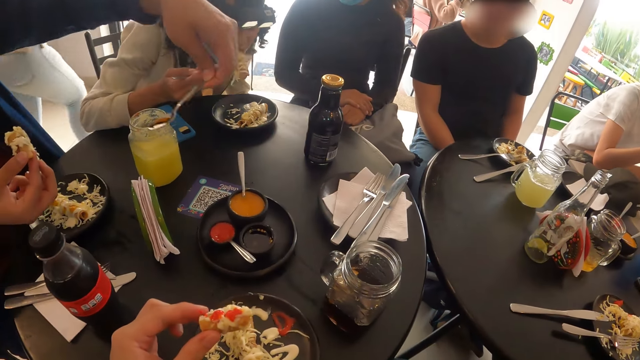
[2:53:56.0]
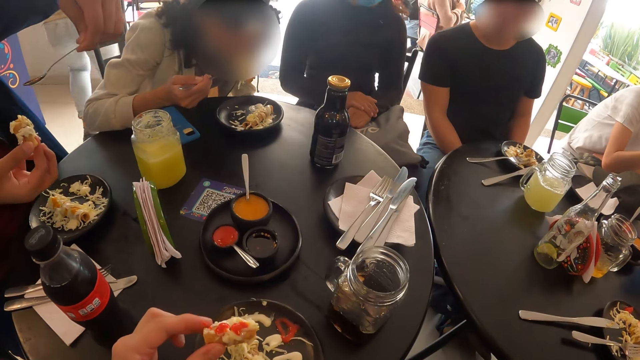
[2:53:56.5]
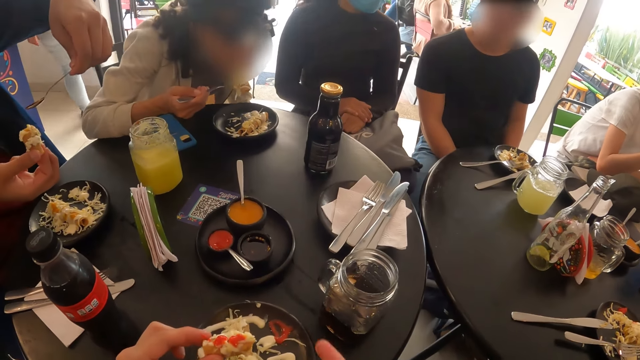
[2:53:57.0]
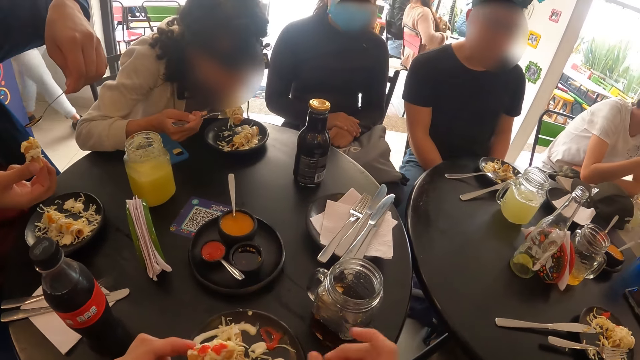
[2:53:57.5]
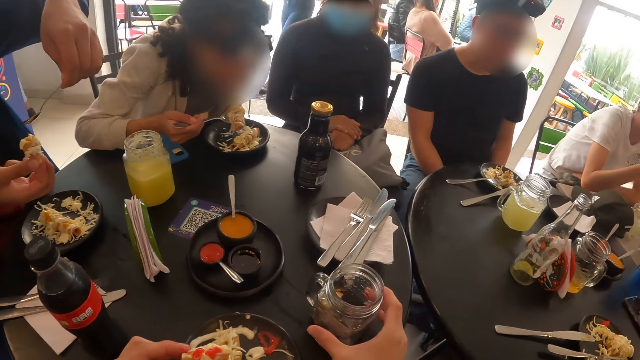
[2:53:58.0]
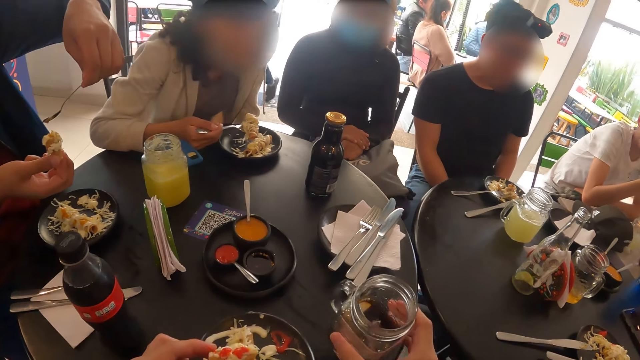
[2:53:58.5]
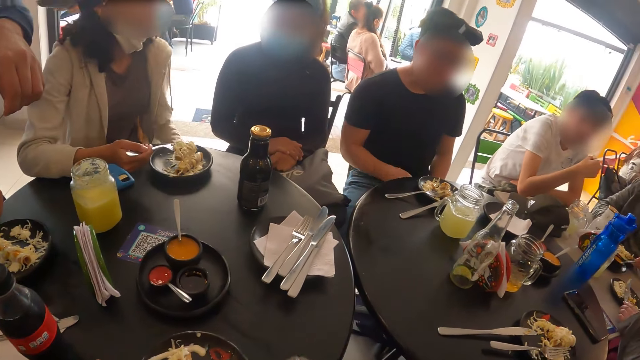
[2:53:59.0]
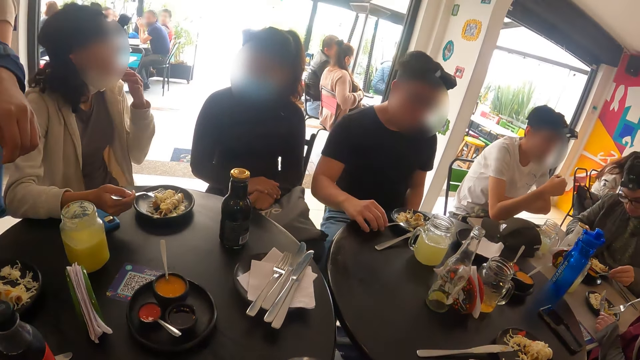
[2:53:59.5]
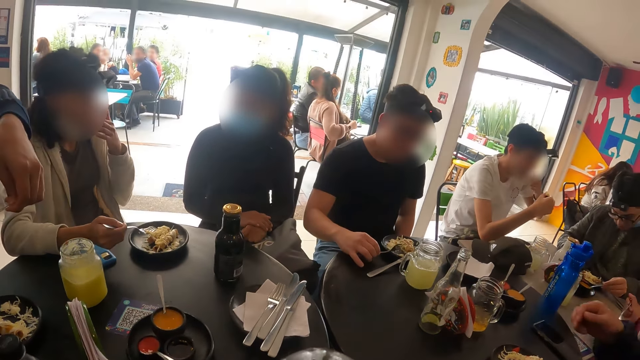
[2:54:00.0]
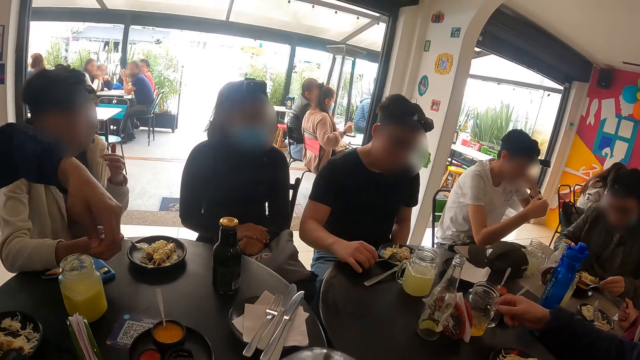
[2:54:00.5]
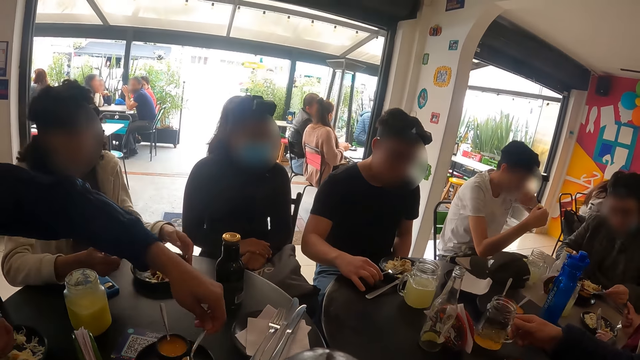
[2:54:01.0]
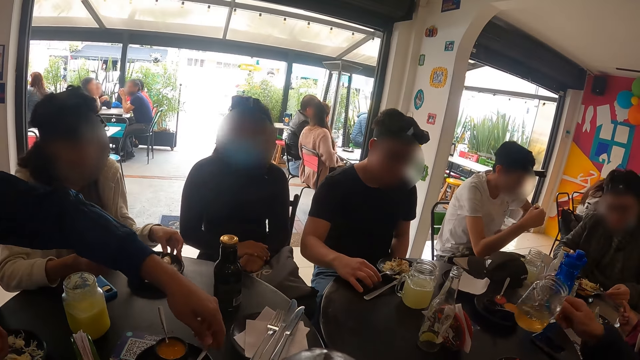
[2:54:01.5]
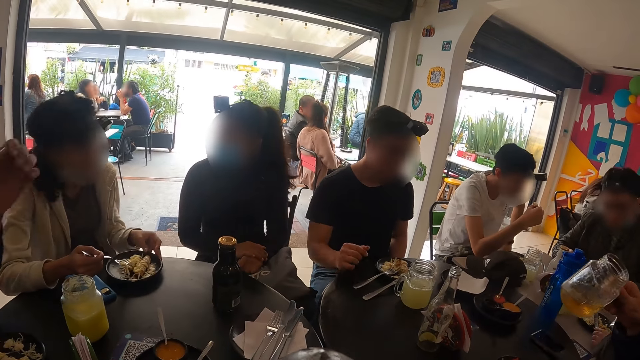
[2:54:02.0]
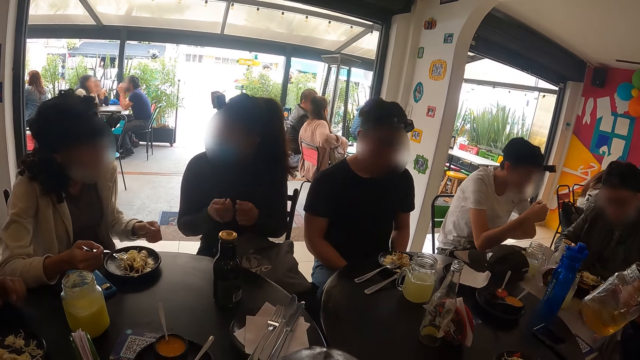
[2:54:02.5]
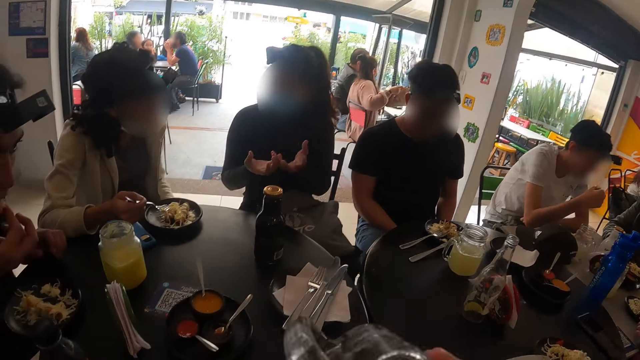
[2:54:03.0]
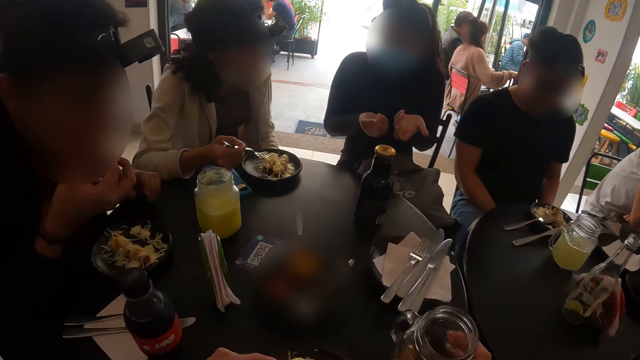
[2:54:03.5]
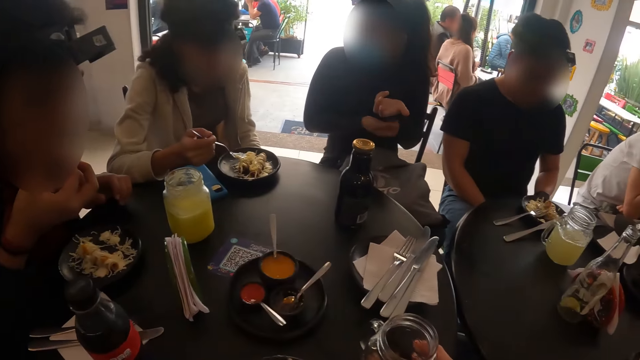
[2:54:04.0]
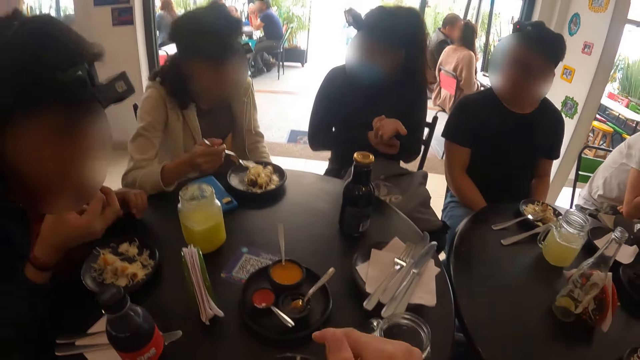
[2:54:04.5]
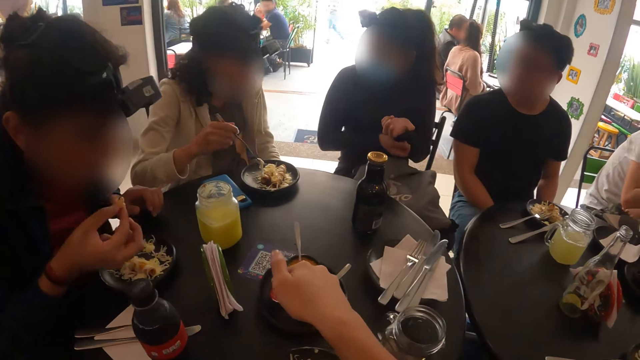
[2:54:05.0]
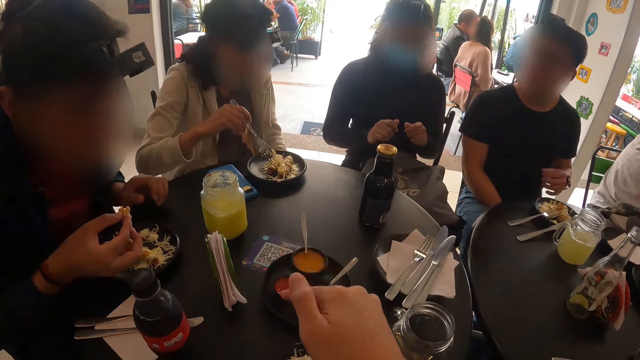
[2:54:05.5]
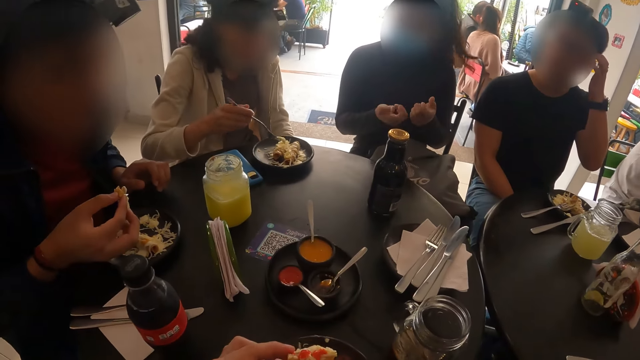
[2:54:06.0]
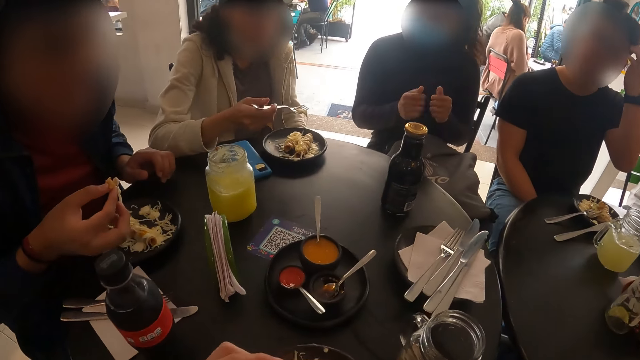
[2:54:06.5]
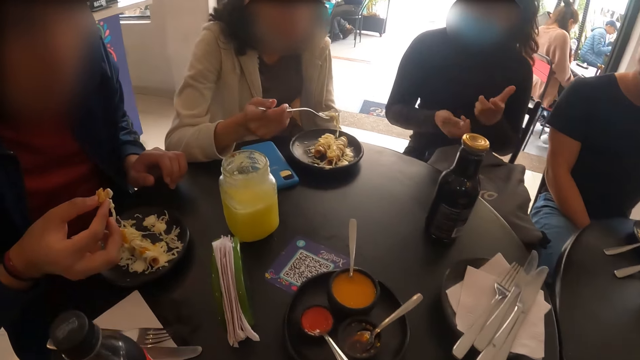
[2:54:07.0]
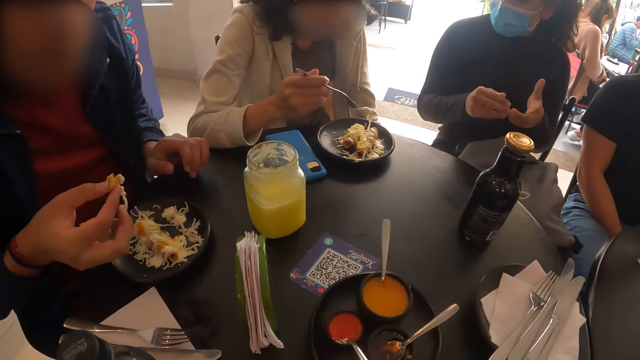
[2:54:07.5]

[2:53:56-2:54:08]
A man pours the oil on the flauta with the spoon in his left hand. The camera wearer picks up a cup. He drinks something. The man drops the spoon in the dip-bowl with his left hand. The camera wearer places the cup on the table. He dips his hand in something. He licks his finger.

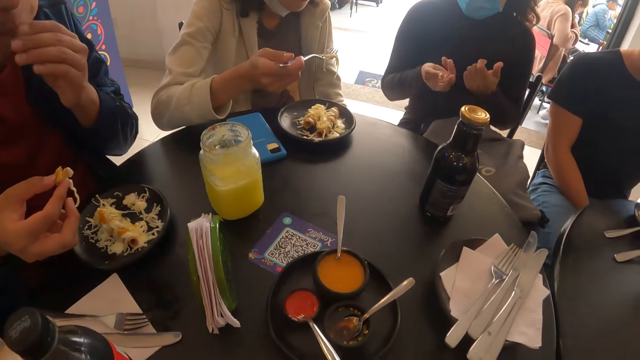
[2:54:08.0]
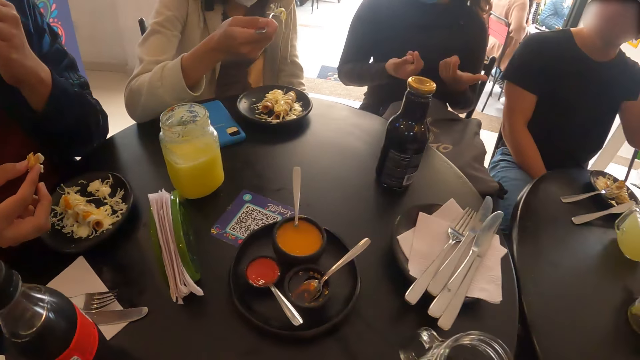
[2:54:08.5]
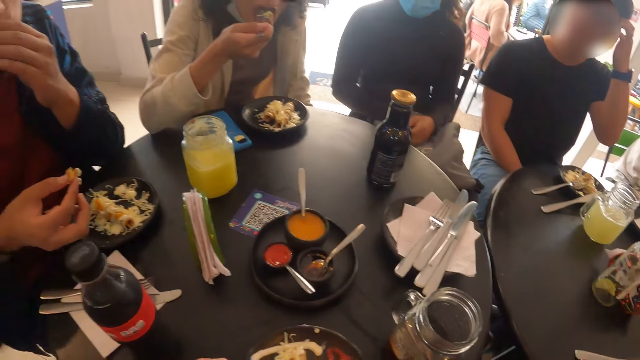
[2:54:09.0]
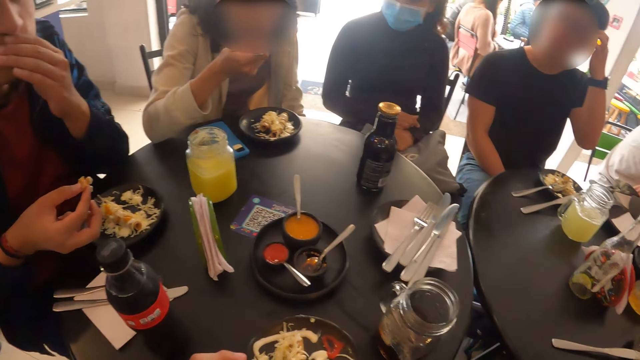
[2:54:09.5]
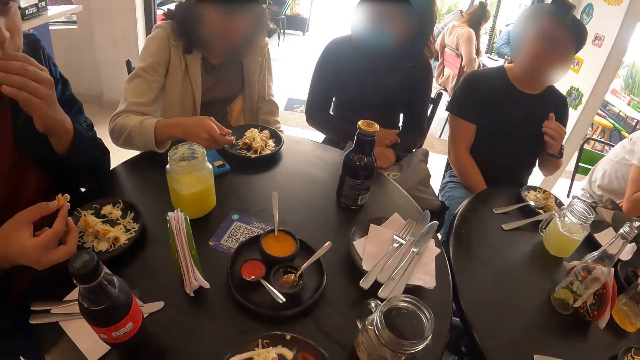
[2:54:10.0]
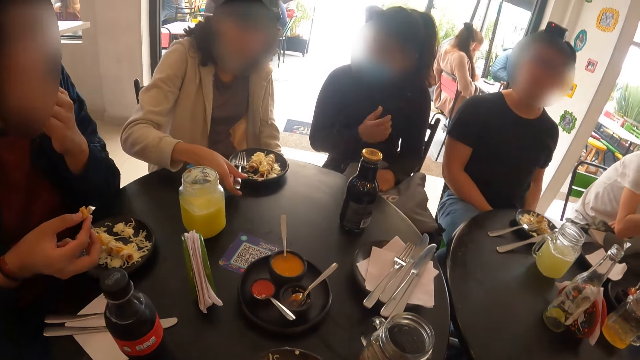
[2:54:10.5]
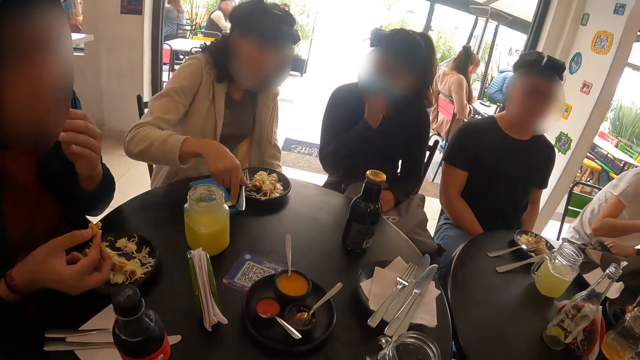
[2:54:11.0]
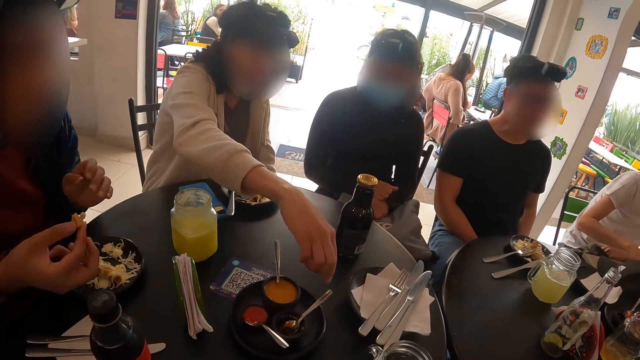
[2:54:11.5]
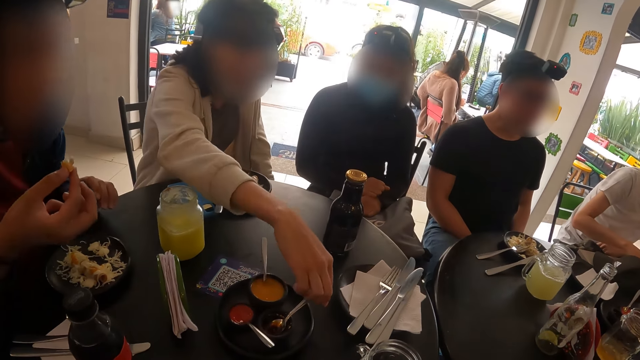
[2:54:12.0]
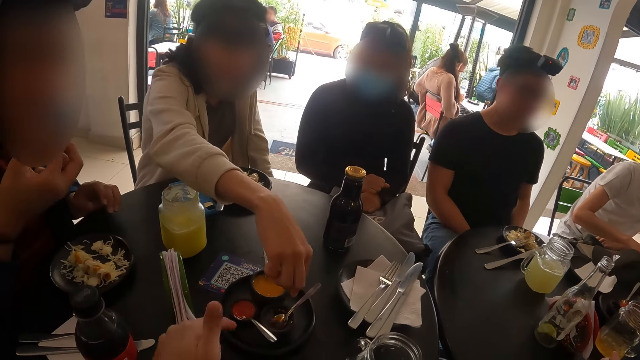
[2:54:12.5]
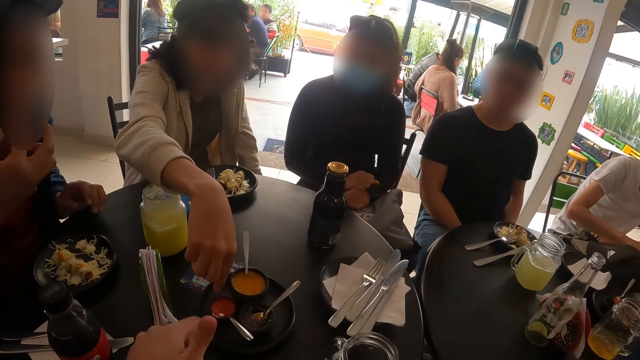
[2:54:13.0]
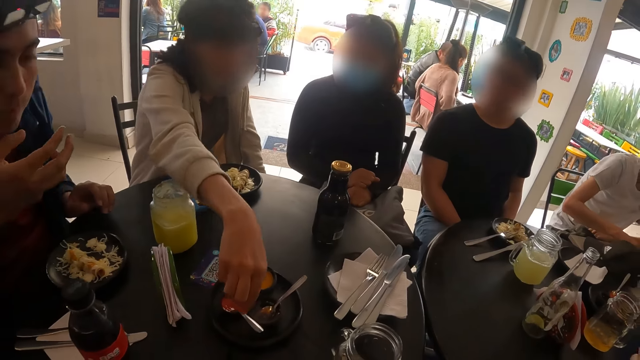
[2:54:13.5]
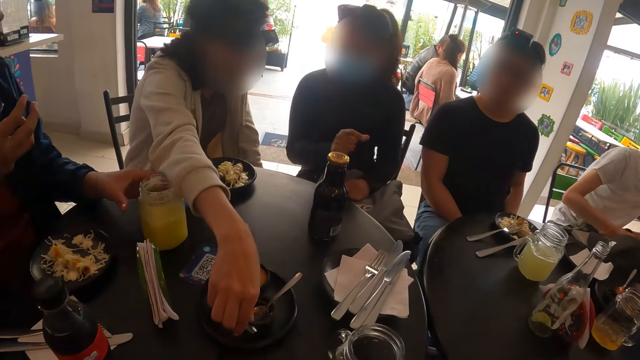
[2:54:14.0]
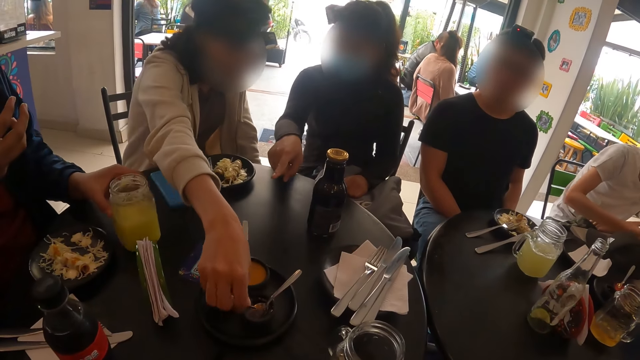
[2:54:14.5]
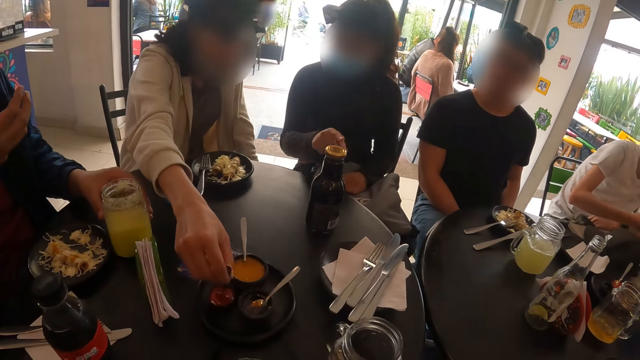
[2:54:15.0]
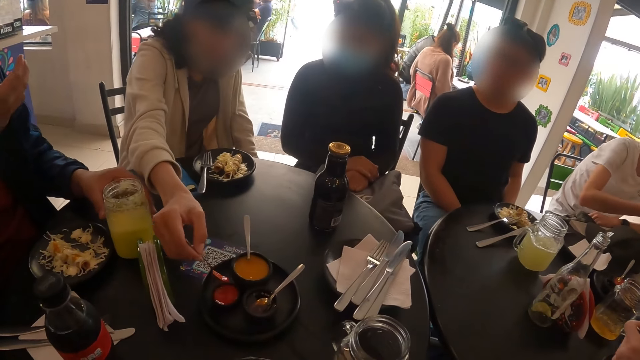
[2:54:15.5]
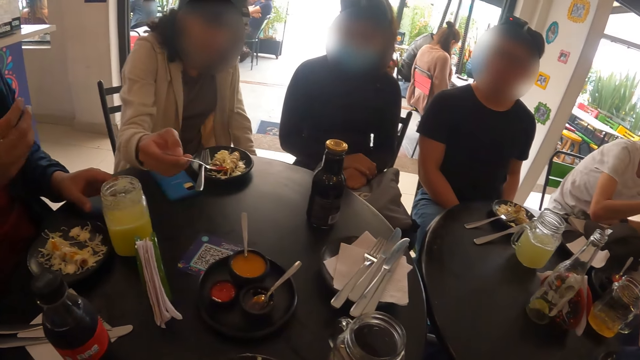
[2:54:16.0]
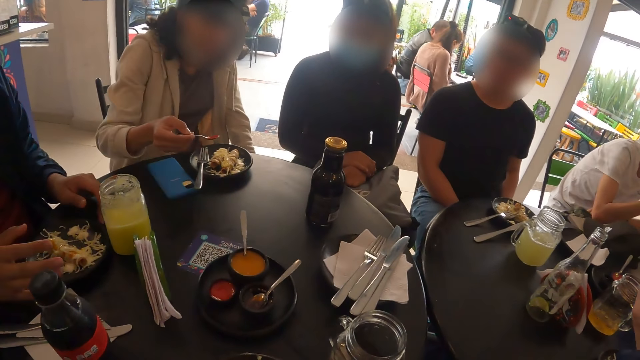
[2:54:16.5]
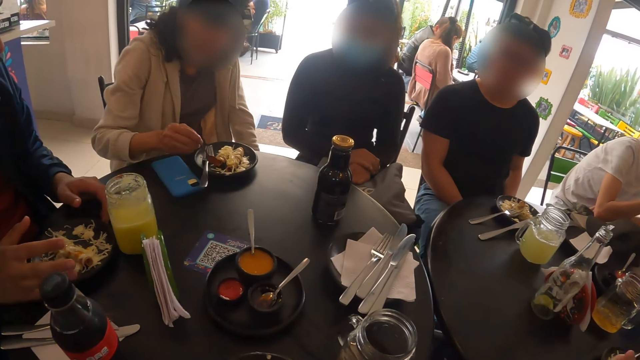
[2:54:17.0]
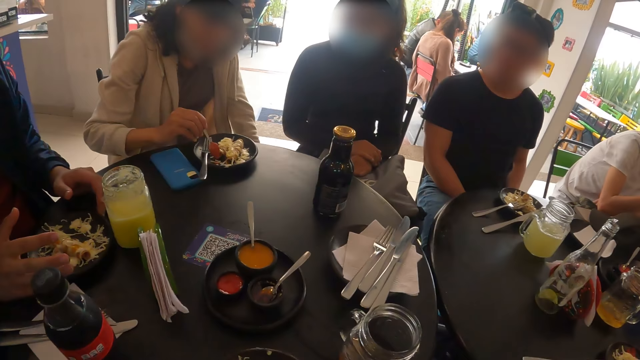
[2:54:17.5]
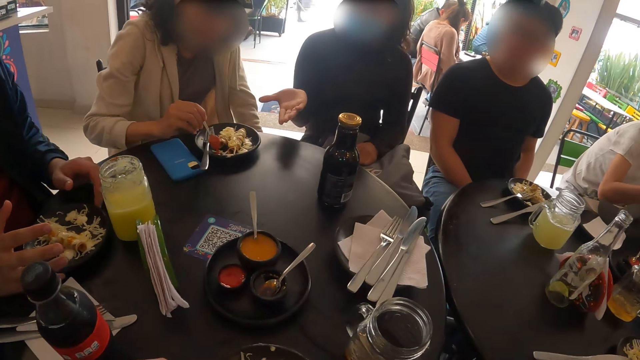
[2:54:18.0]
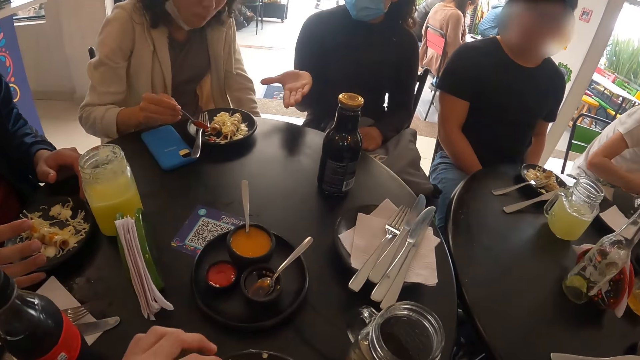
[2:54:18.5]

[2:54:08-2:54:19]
The camera wearer looks around. A woman eats from the fork in her right hand. The woman drops the fork on the plate with her right hand. The camera wearer dips his hand in something. The woman grabs a spoon of tomato sauce with her right hand. The camera wearer licks his finger. The woman pours the tomato sauce on the flauta with the spoon in her right hand. Another woman stretches her right hand towards the first woman. The camera wearer eats food.
